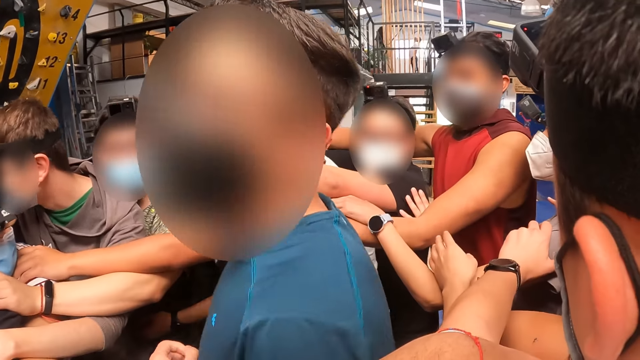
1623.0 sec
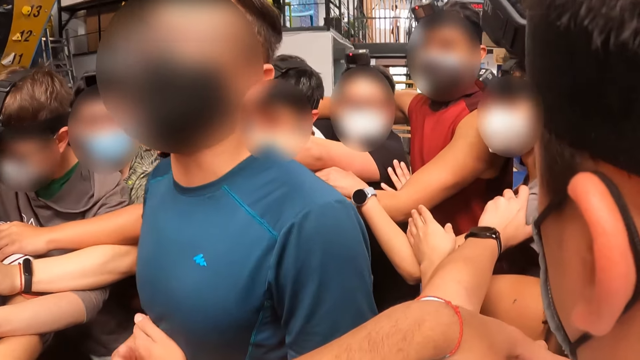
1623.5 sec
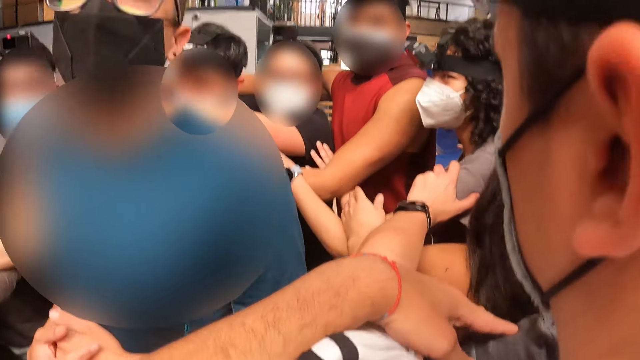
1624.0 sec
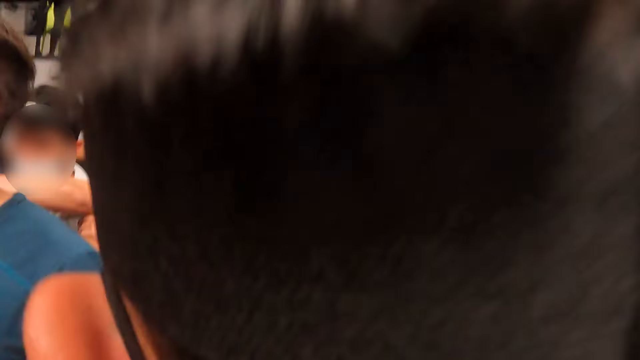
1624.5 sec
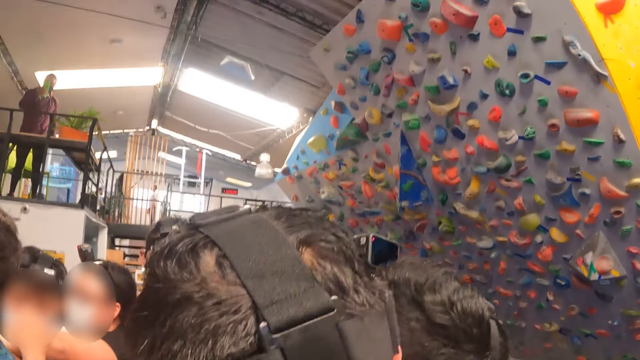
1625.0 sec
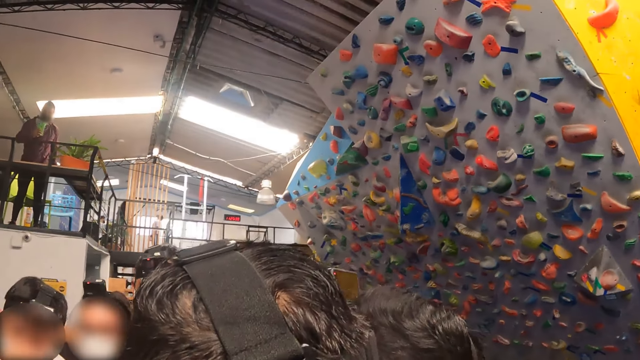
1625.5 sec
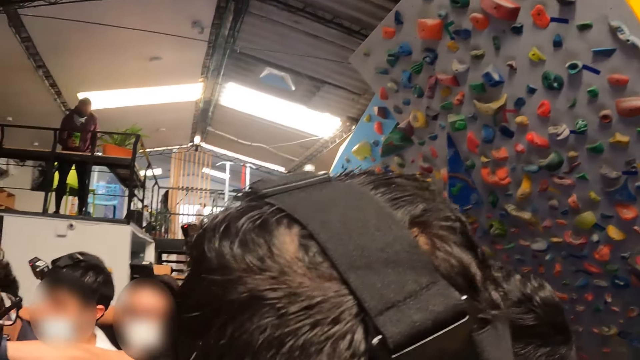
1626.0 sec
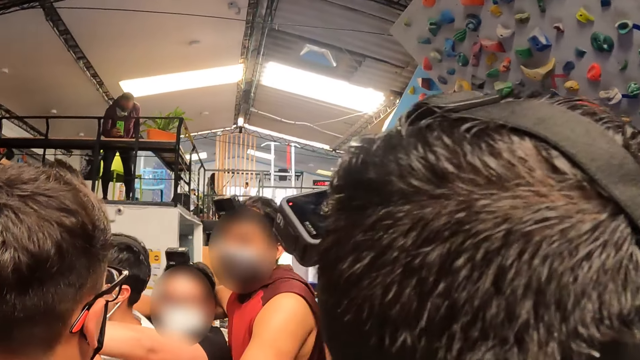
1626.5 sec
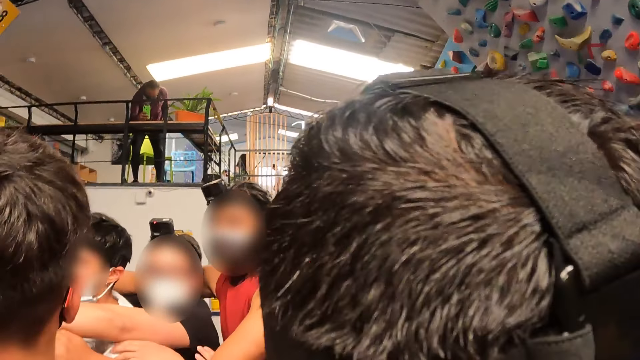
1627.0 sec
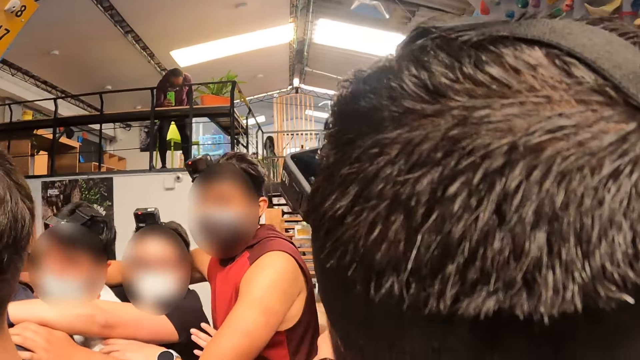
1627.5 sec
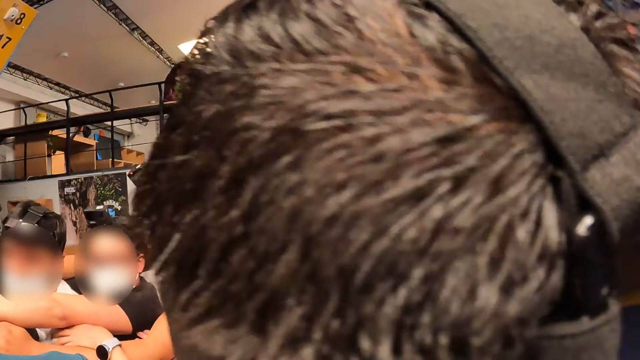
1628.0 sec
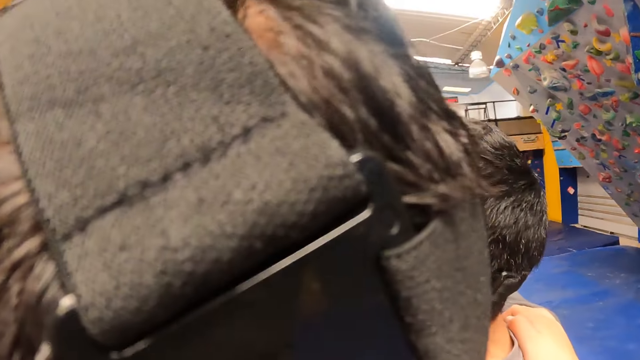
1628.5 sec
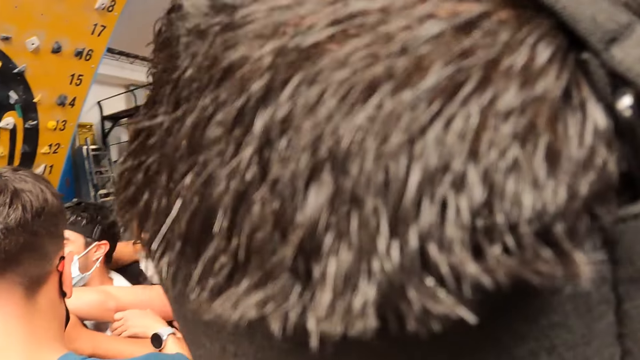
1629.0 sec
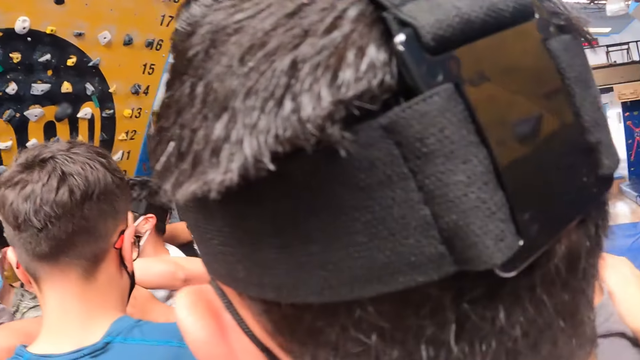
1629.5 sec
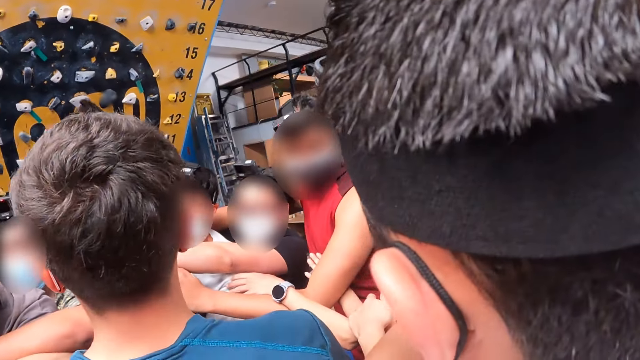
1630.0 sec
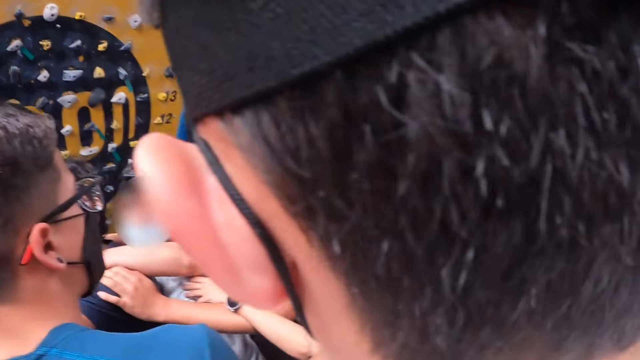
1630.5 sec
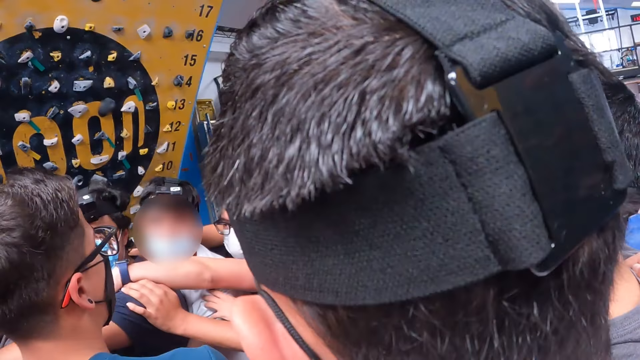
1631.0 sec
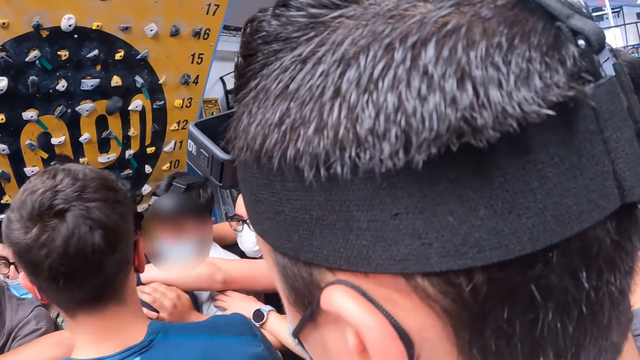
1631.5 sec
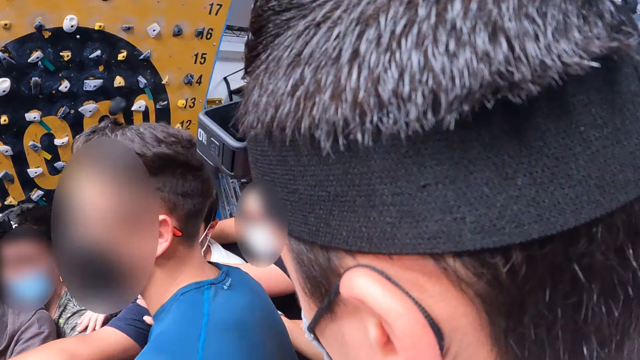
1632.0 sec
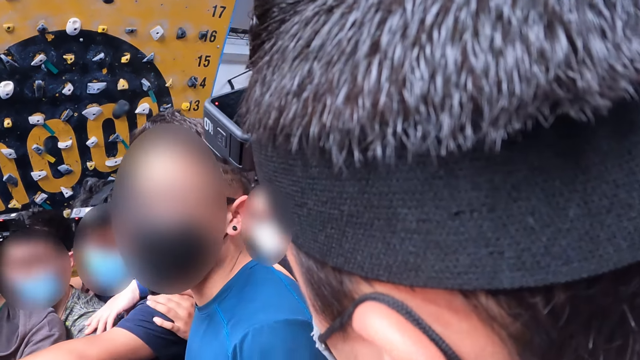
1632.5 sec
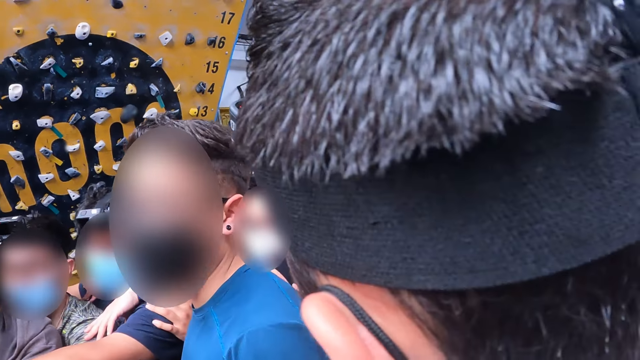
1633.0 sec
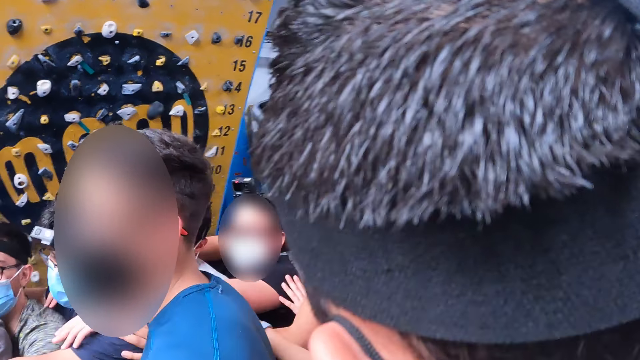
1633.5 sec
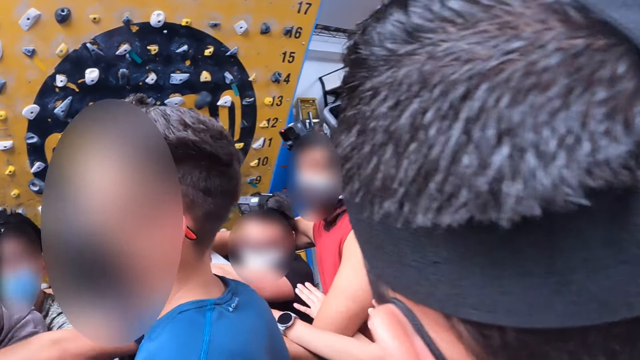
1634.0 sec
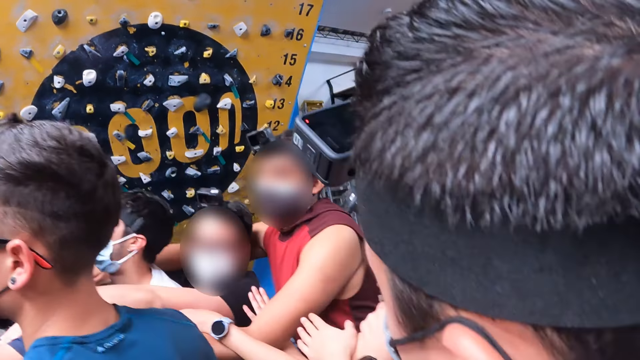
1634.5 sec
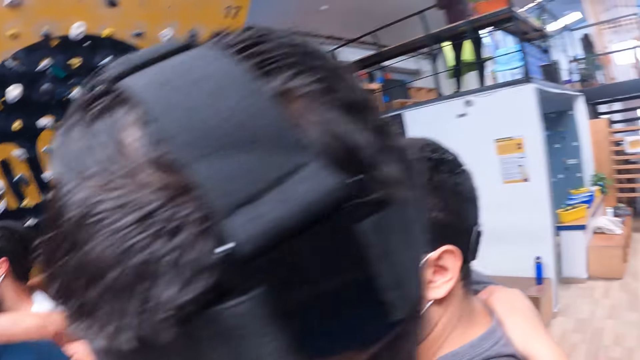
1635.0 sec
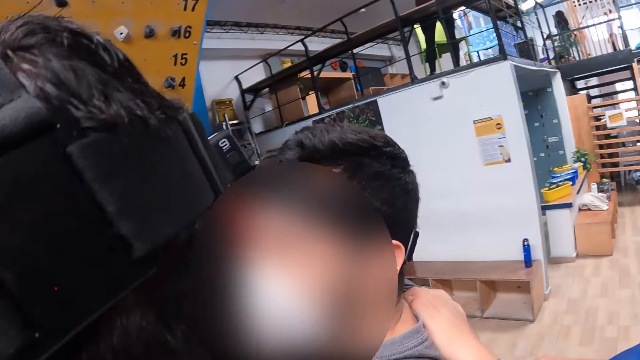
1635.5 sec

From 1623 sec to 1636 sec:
A man takes photos. Another man looks around.

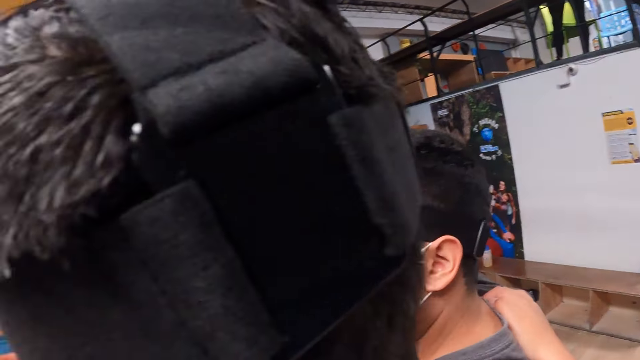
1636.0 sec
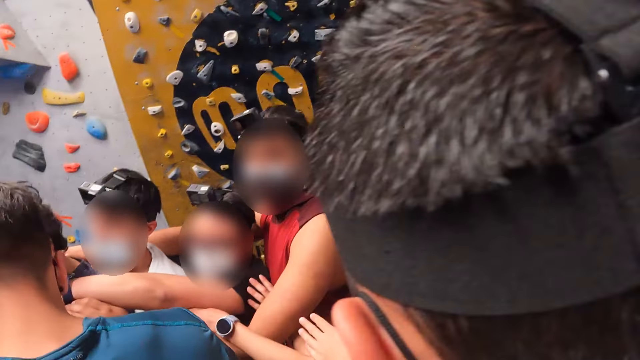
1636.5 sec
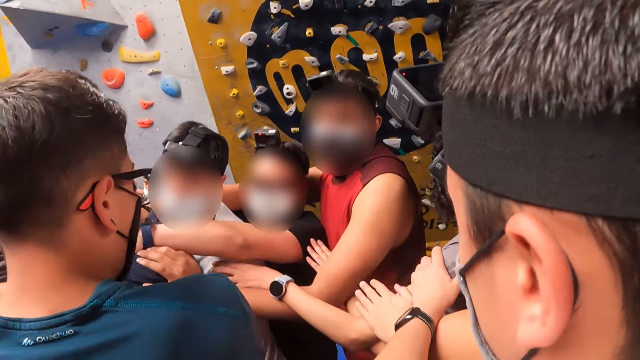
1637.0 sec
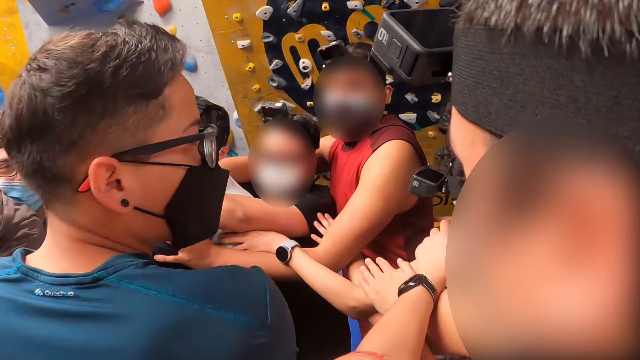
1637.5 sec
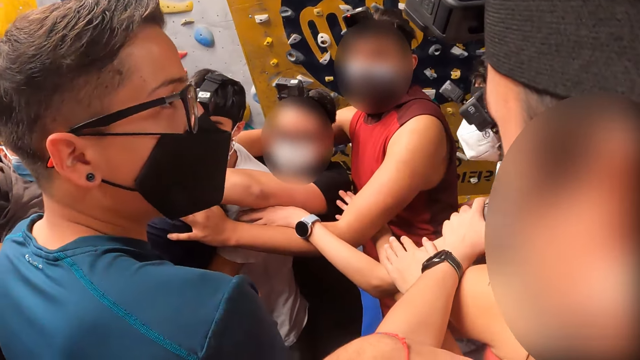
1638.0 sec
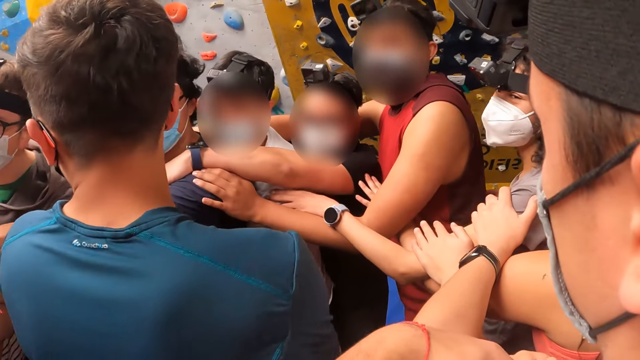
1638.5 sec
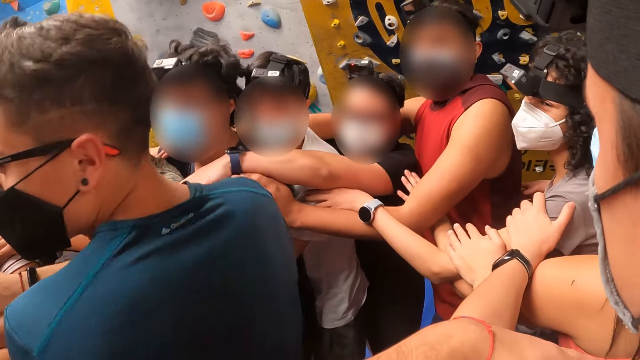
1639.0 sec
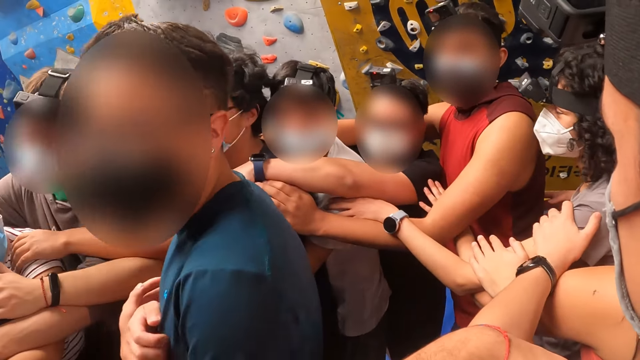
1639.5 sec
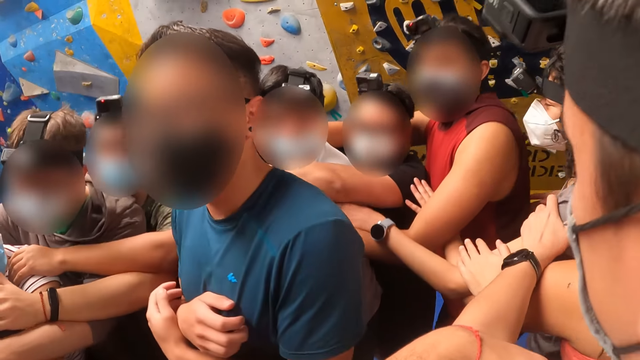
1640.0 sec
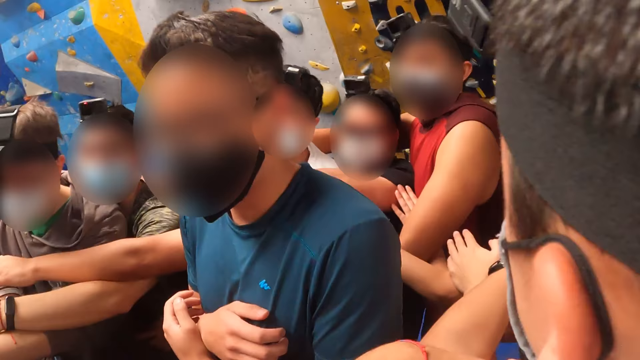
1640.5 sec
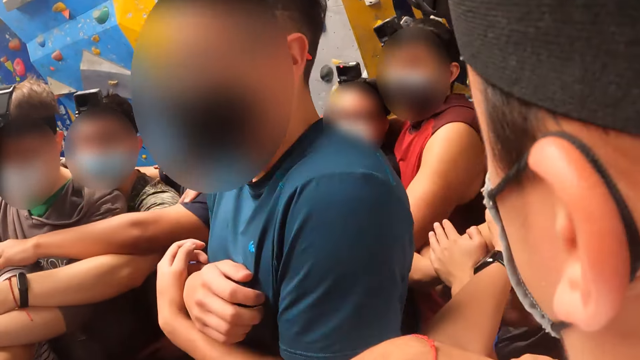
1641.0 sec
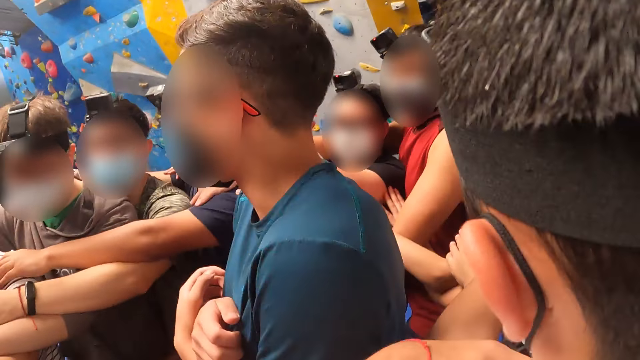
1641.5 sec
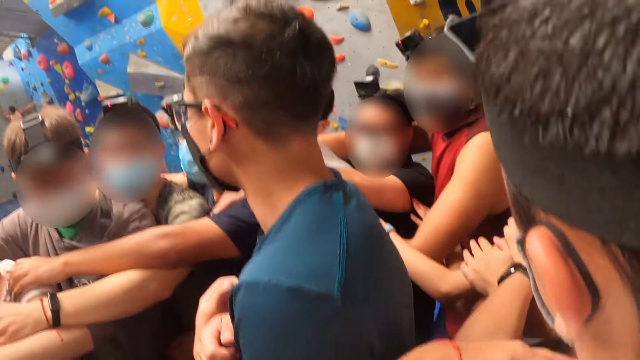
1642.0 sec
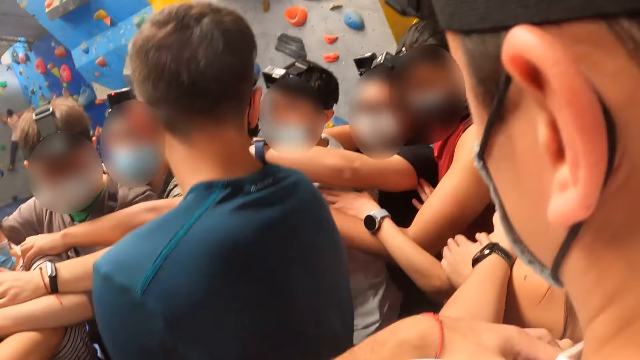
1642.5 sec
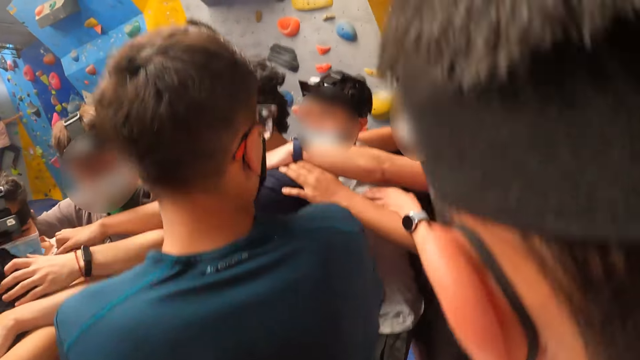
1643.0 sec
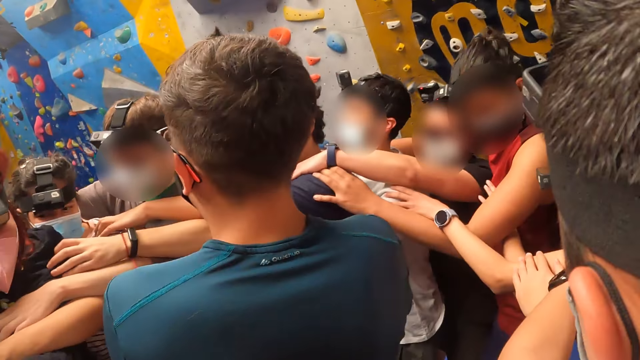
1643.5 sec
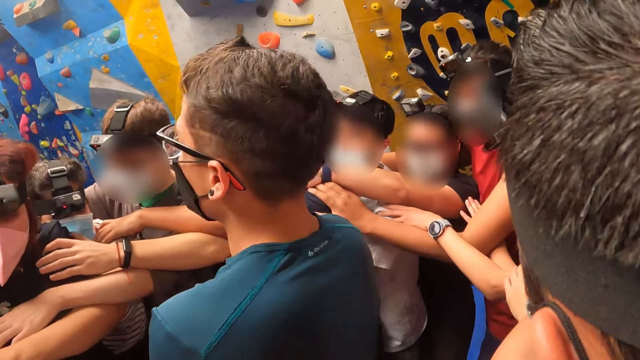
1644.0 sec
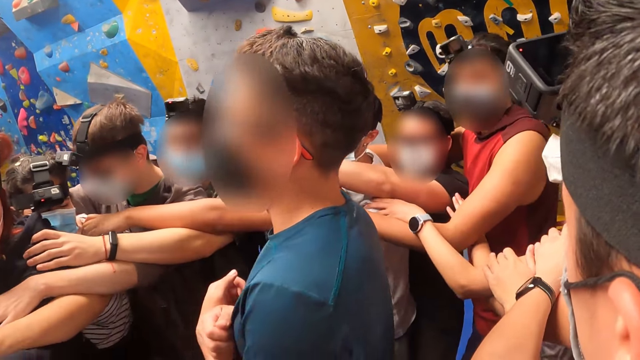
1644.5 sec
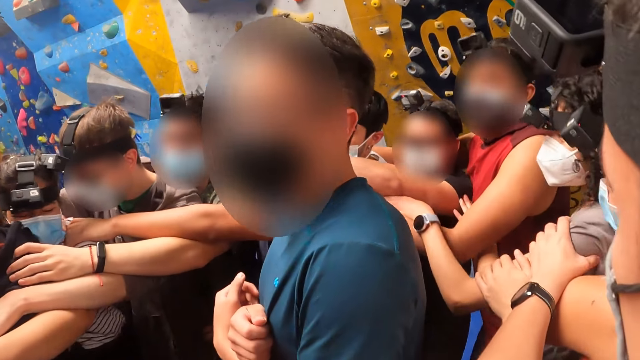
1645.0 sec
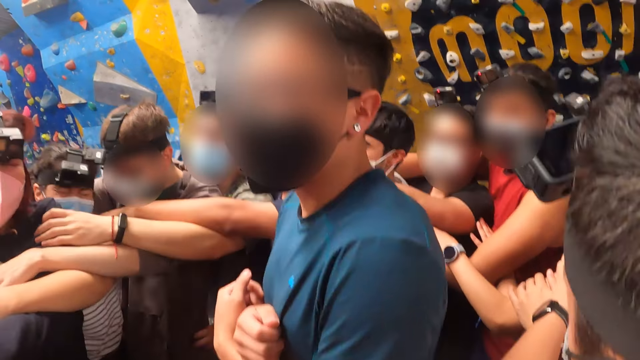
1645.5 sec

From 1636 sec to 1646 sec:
The camera wearer jumps with the group of people. The instructor crosses his hands on his chest. The instructor jumps up.
